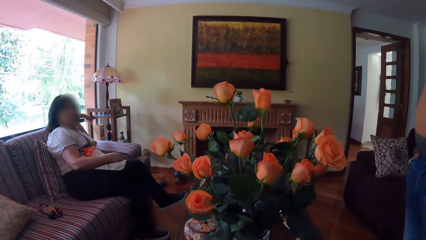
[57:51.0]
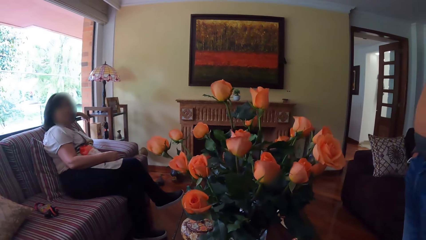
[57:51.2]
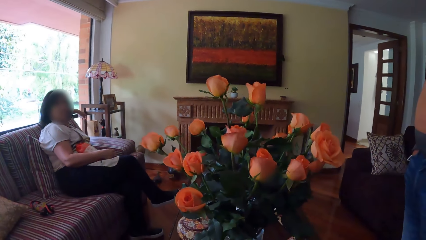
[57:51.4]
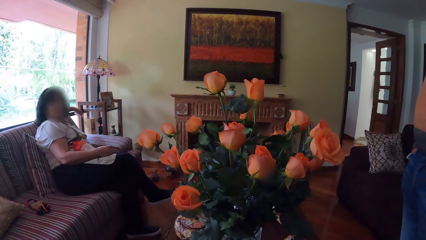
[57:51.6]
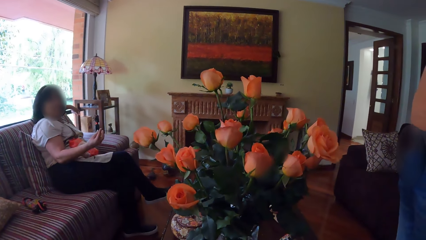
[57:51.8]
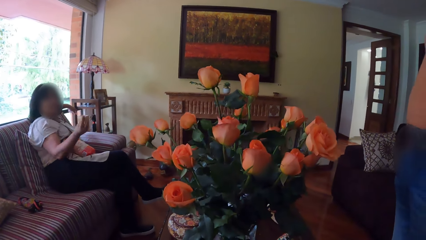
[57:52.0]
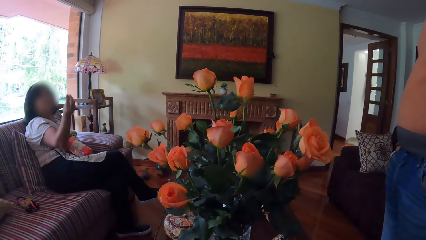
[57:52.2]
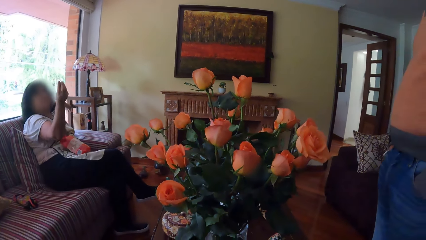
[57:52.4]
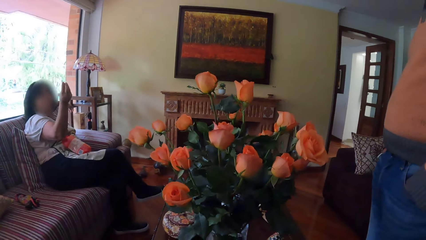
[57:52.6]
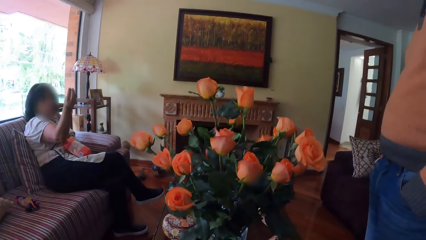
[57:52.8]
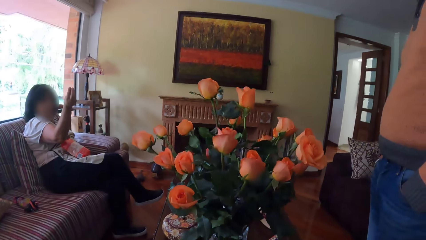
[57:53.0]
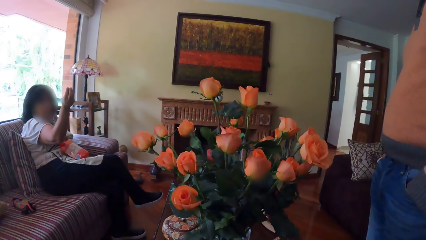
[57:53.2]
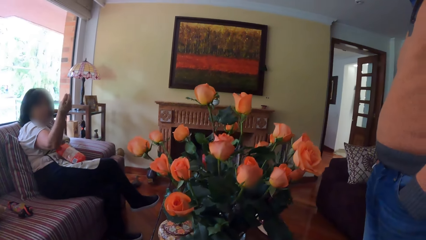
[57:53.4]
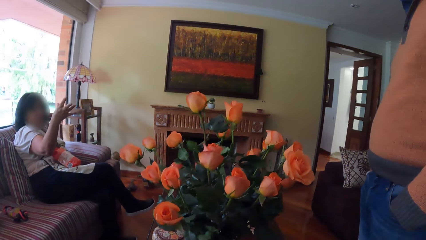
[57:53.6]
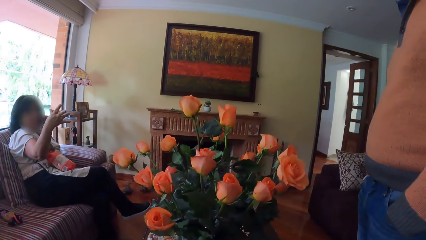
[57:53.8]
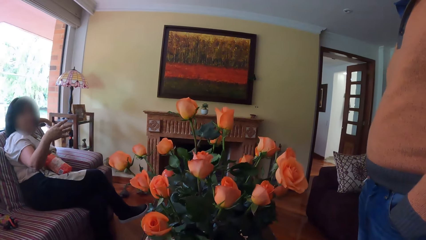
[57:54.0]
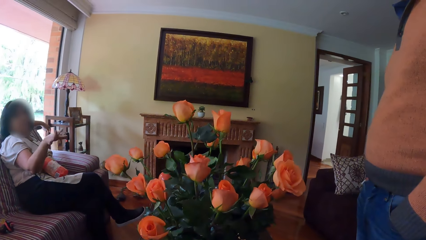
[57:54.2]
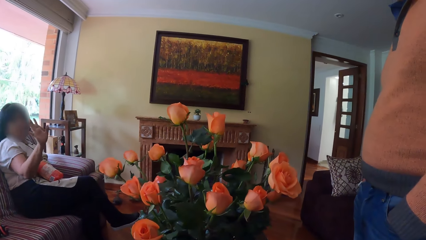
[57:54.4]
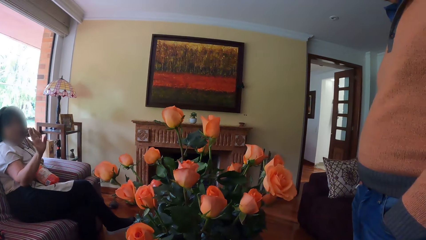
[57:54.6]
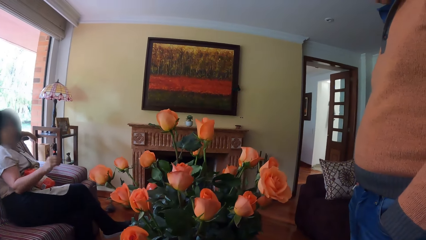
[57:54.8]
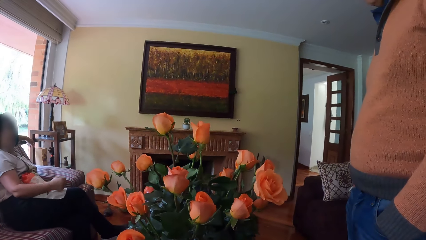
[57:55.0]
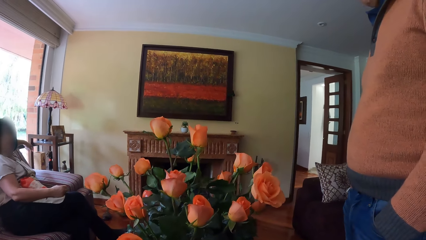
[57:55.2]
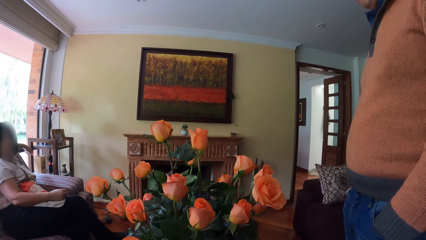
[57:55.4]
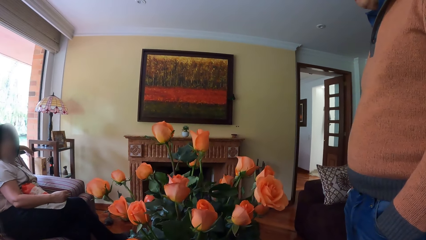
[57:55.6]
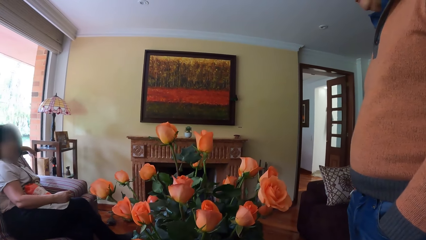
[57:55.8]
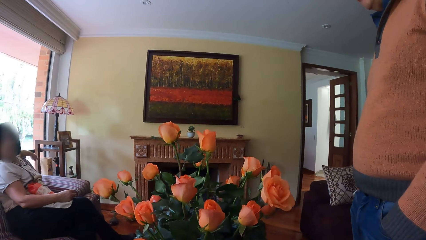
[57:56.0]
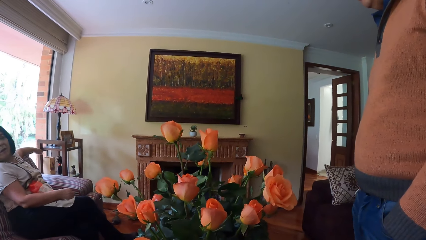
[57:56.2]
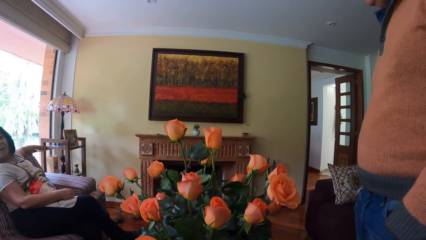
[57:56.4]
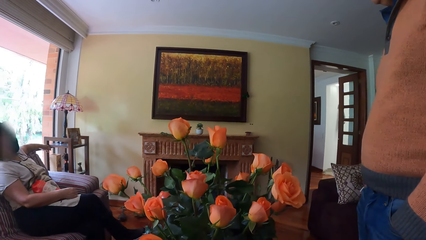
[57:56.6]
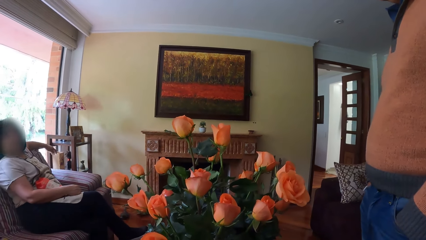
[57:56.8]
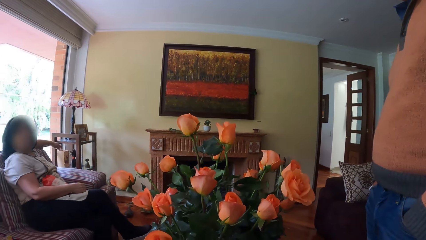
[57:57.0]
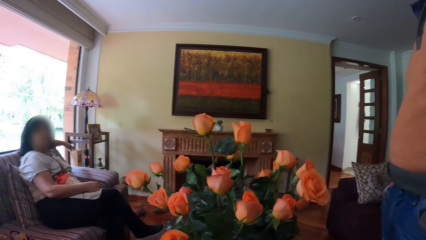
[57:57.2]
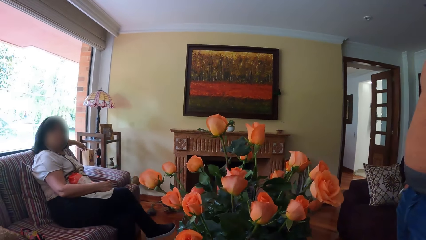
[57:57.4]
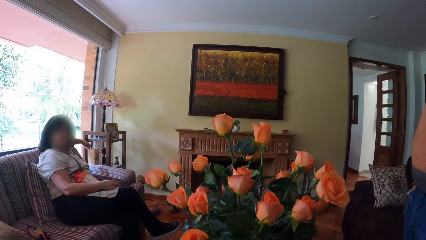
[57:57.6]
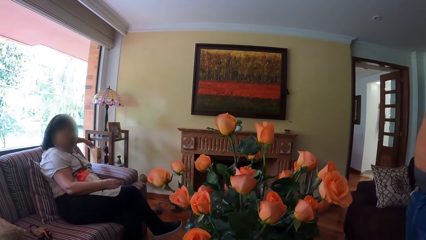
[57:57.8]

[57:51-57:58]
The camera wearer stares around the building.

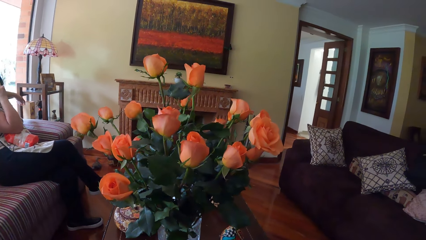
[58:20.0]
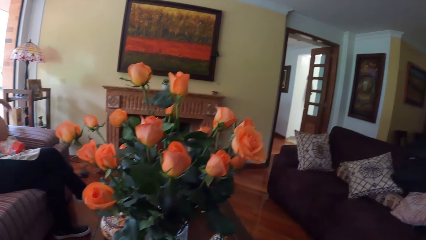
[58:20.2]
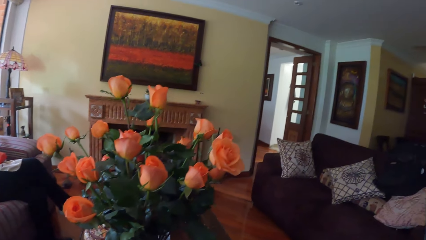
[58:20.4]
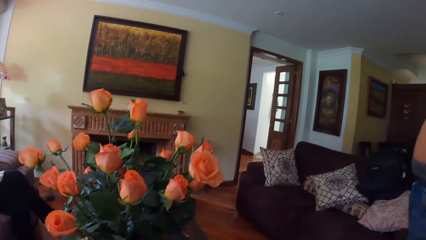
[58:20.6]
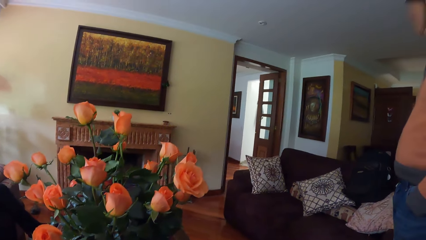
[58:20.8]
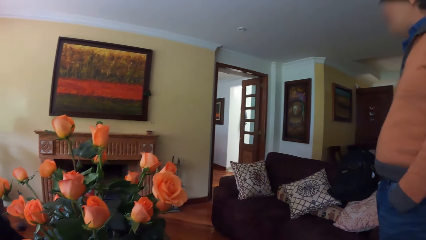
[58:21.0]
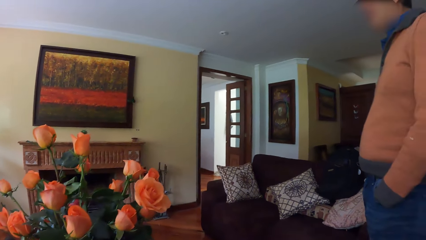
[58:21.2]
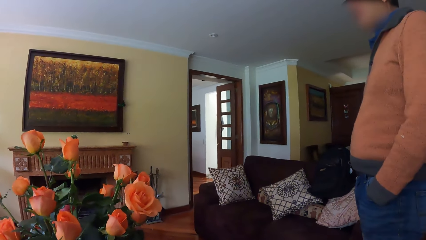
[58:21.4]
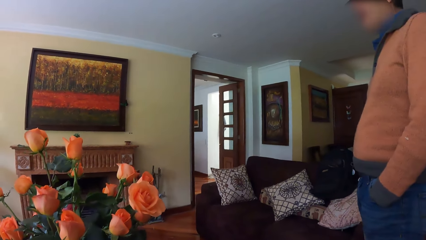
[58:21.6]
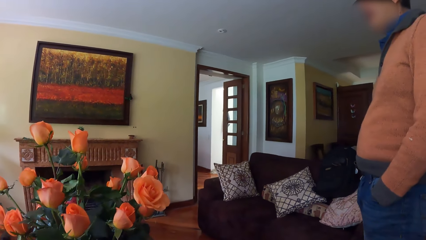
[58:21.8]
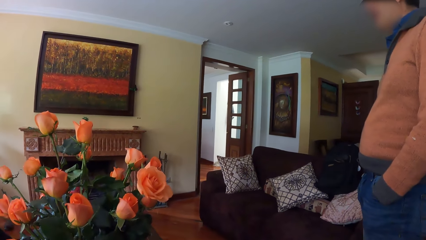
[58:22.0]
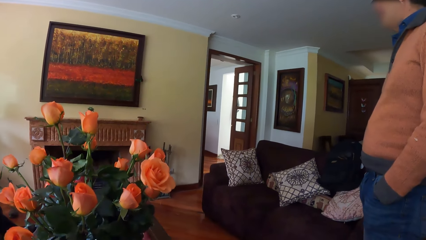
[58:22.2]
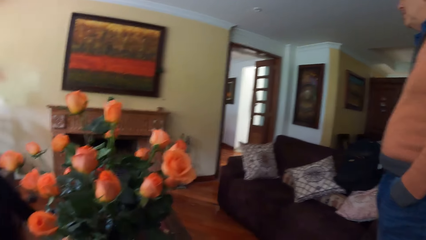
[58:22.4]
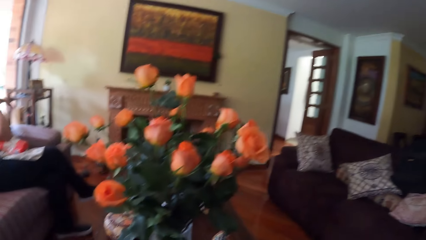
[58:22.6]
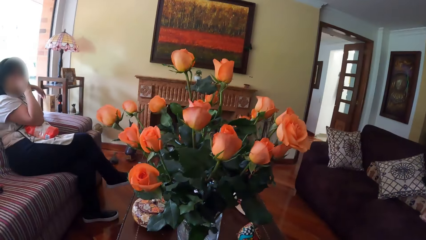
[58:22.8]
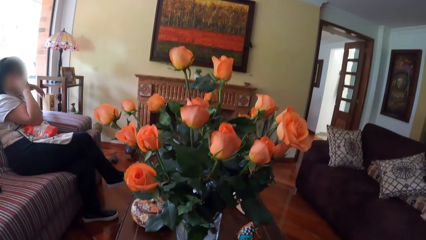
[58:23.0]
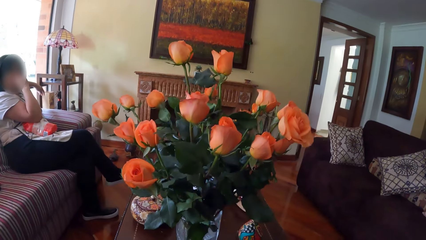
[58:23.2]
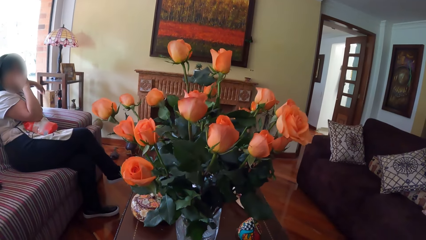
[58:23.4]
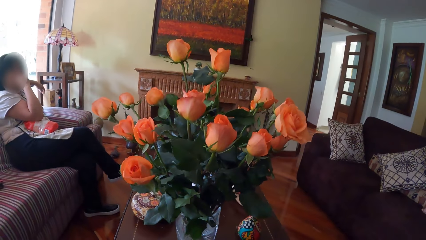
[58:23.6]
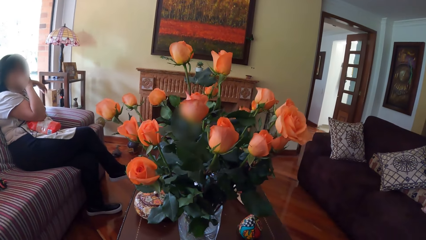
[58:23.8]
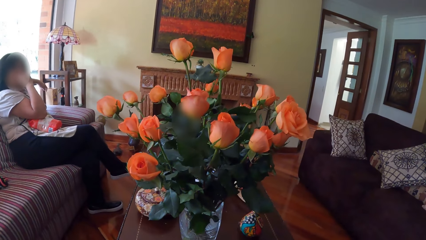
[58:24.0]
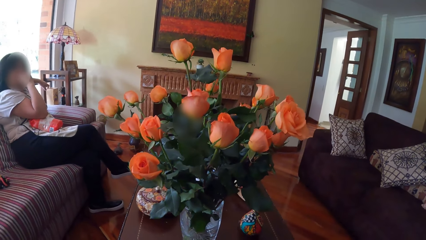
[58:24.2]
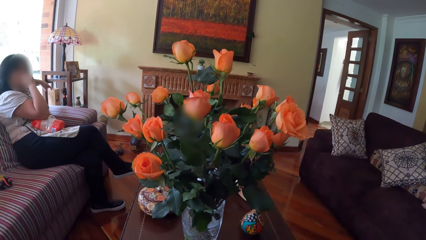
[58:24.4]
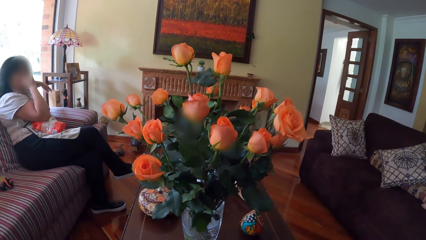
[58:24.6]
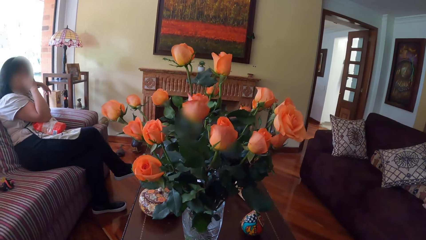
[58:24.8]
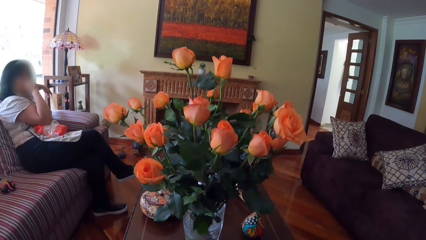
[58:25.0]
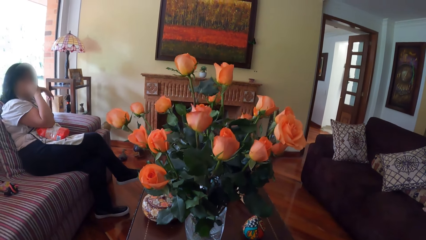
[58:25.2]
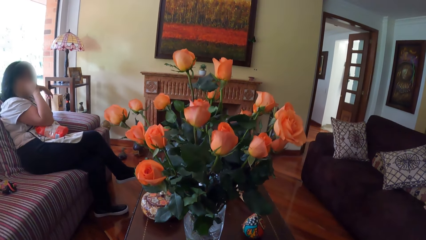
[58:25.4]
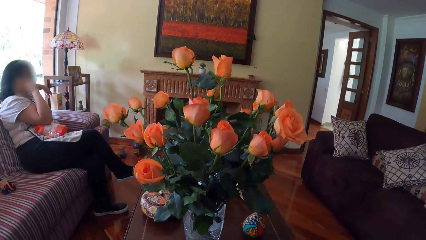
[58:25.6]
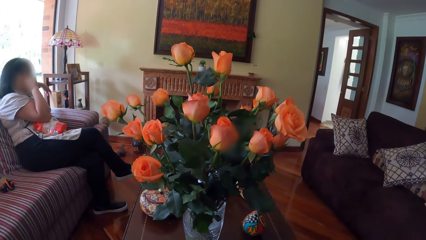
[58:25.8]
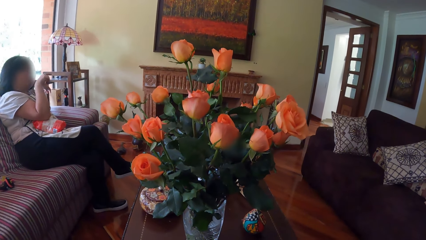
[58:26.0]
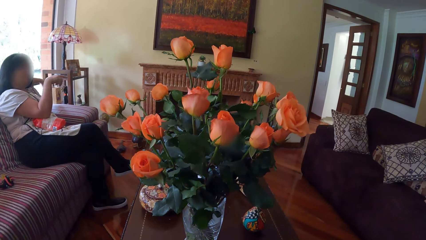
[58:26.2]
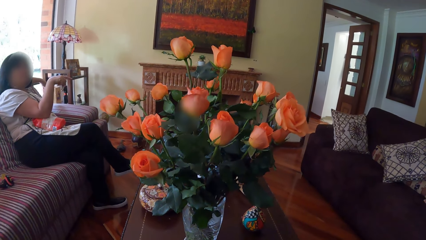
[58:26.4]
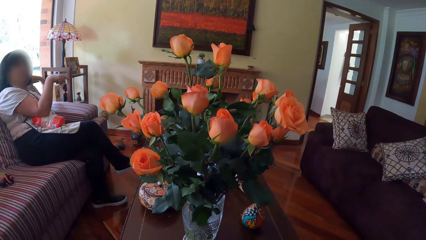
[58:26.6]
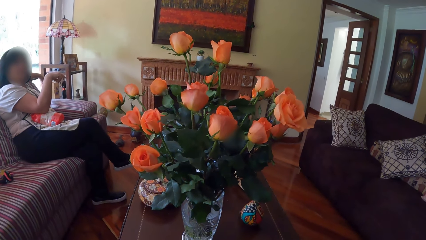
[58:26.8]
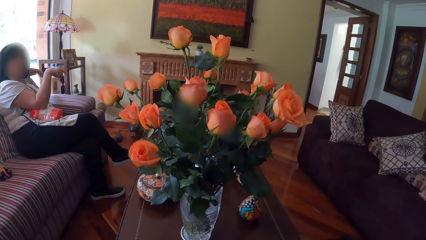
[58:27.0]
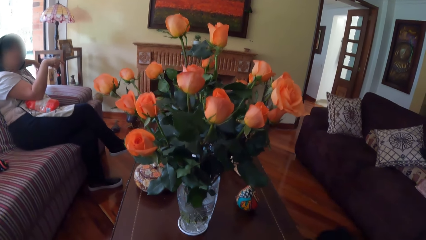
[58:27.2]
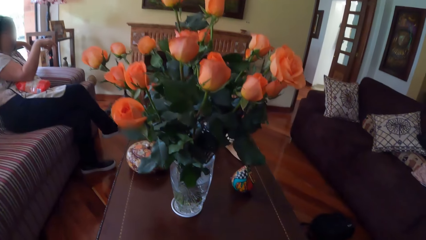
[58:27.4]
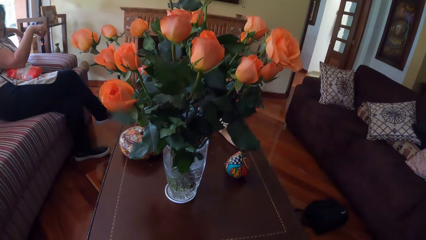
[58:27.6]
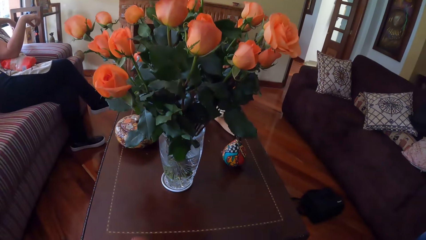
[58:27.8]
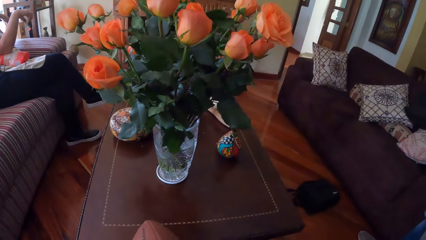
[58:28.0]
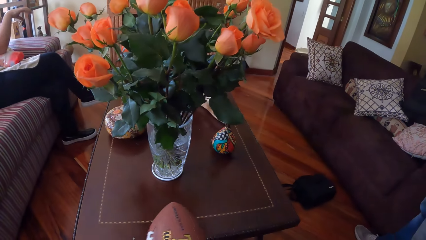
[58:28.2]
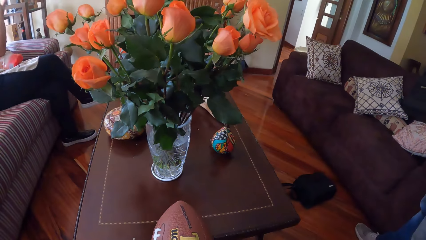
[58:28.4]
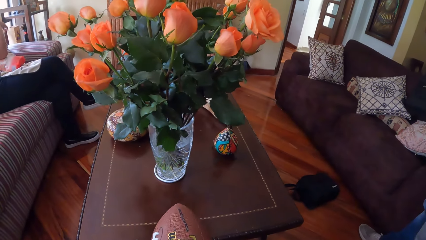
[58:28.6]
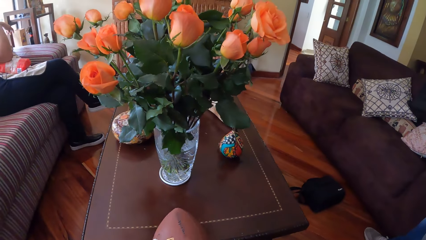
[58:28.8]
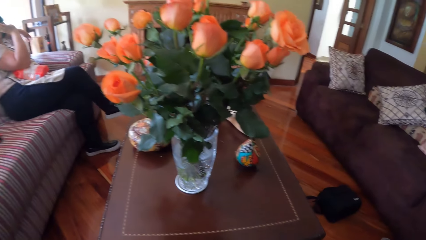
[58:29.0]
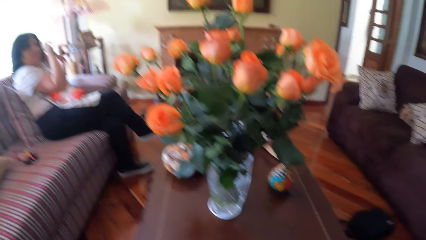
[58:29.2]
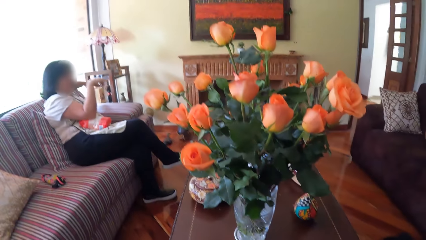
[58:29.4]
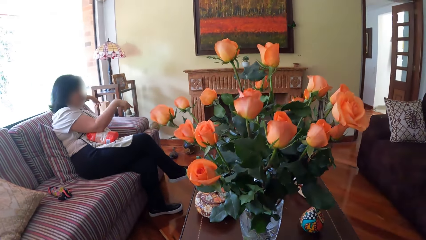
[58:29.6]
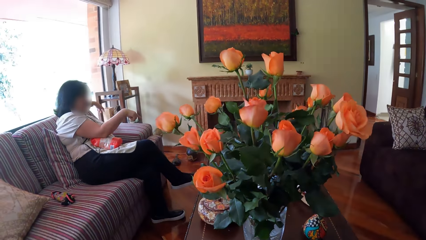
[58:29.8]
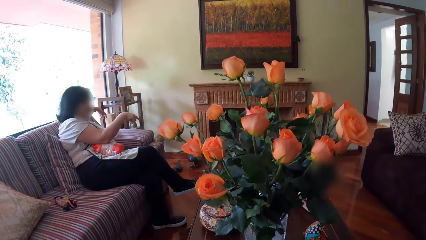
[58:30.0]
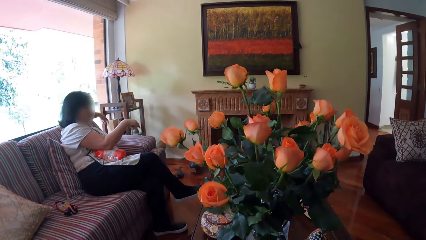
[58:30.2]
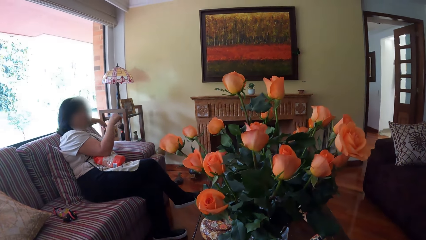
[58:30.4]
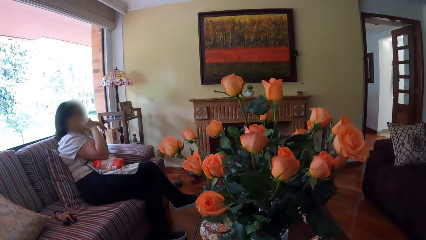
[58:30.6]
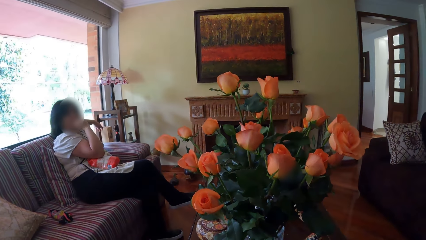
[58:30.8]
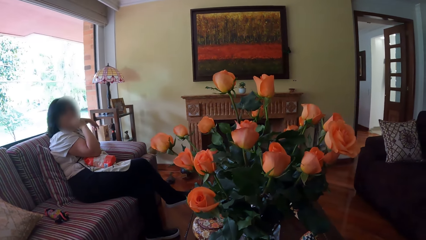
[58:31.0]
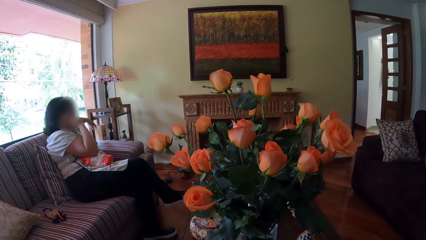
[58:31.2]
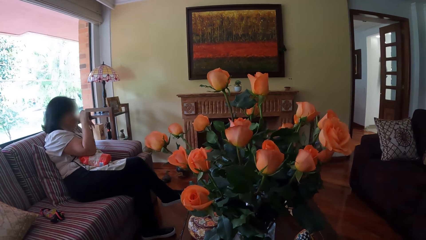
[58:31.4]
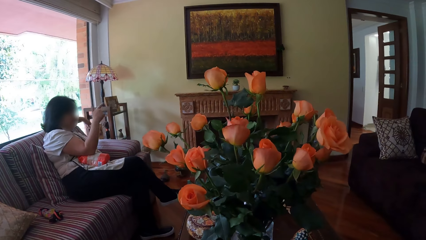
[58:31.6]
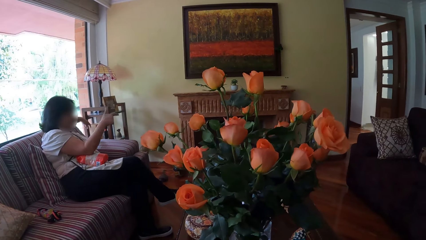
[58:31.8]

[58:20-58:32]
The camera wearer looks around the room. A woman makes gestures. The woman interacts with a man. The camera wearer holds a rugby ball in the hands. They stare around the building. The woman makes gestures.
